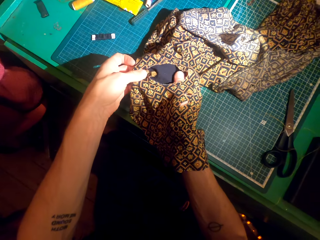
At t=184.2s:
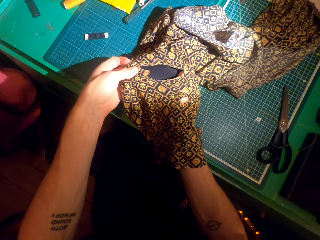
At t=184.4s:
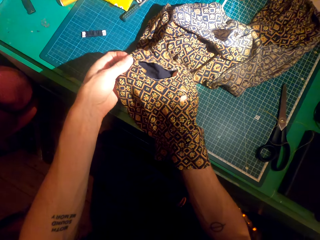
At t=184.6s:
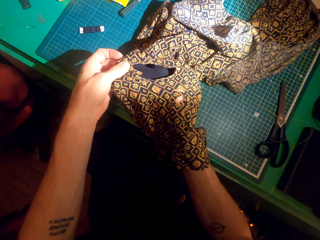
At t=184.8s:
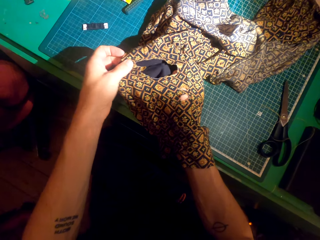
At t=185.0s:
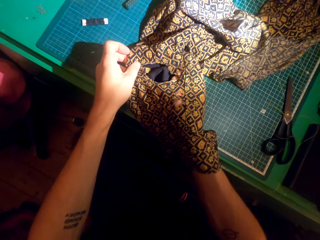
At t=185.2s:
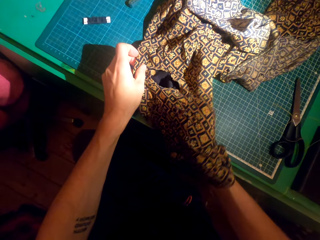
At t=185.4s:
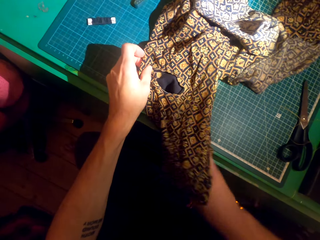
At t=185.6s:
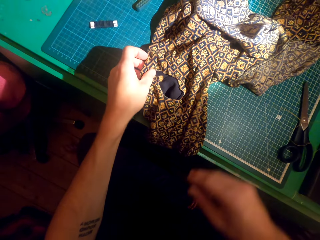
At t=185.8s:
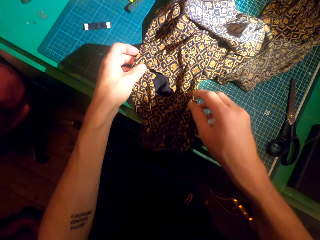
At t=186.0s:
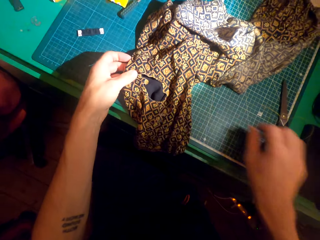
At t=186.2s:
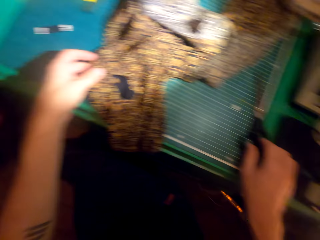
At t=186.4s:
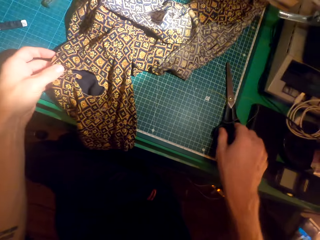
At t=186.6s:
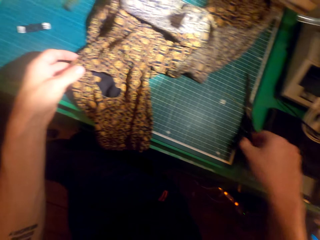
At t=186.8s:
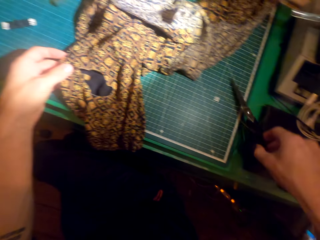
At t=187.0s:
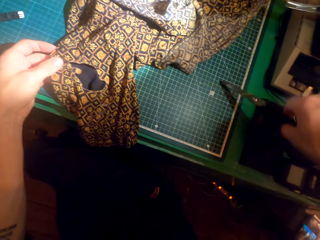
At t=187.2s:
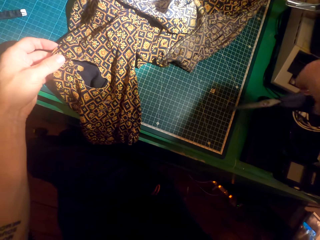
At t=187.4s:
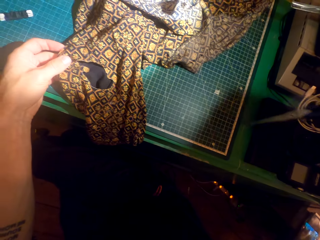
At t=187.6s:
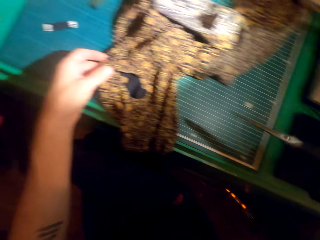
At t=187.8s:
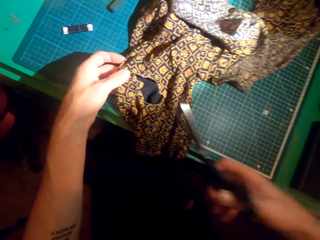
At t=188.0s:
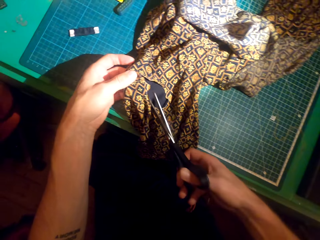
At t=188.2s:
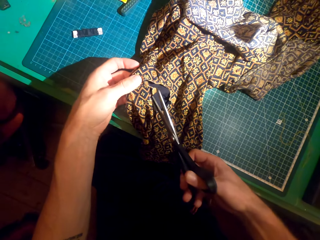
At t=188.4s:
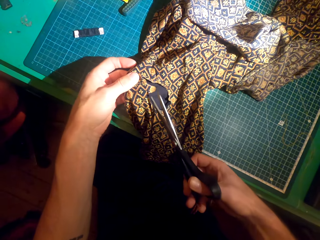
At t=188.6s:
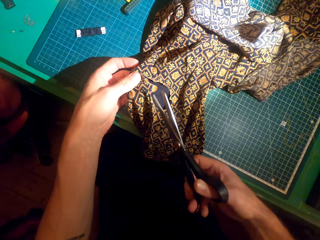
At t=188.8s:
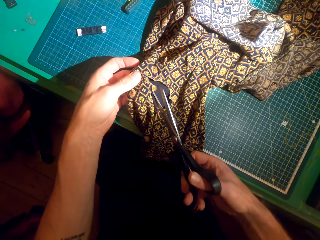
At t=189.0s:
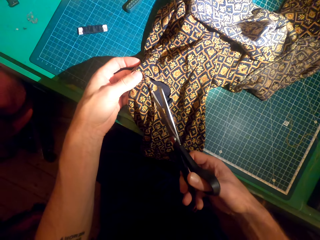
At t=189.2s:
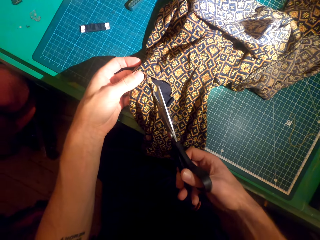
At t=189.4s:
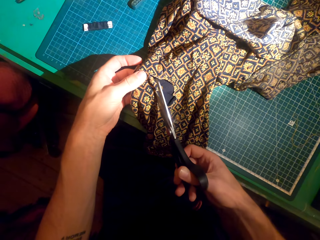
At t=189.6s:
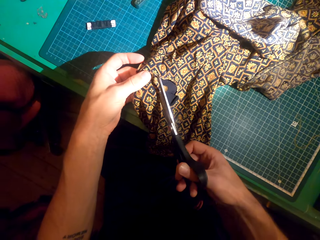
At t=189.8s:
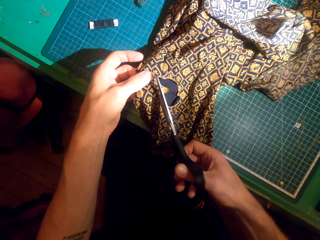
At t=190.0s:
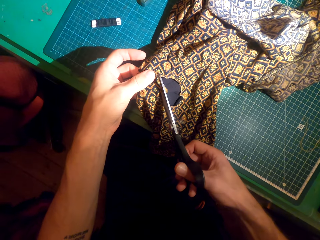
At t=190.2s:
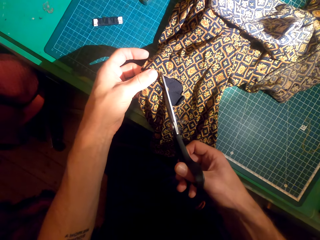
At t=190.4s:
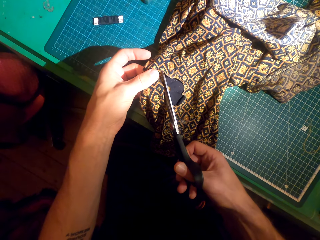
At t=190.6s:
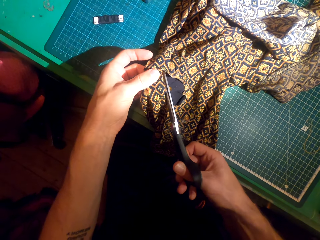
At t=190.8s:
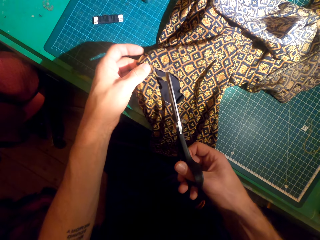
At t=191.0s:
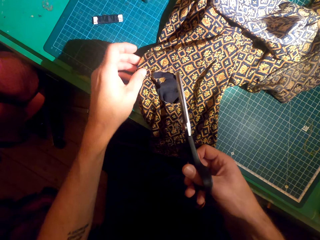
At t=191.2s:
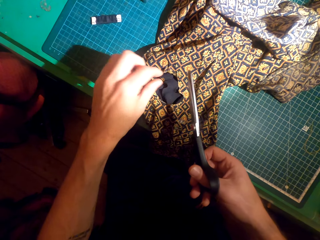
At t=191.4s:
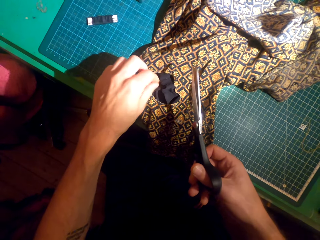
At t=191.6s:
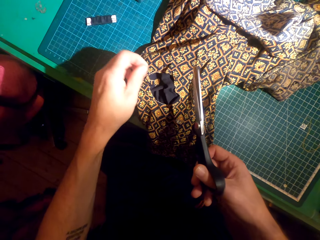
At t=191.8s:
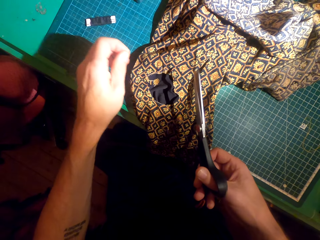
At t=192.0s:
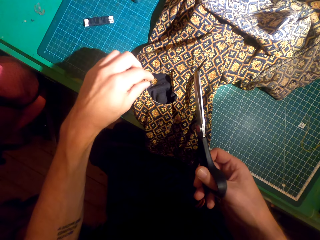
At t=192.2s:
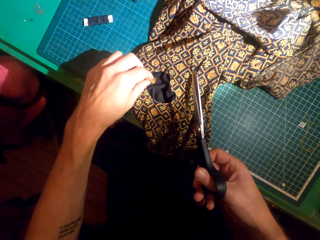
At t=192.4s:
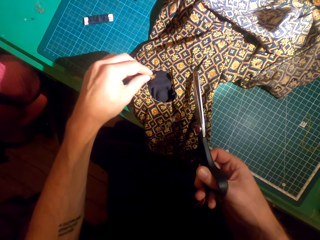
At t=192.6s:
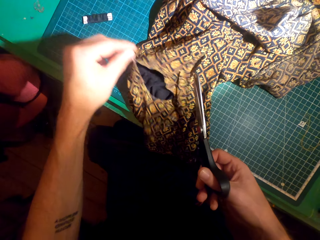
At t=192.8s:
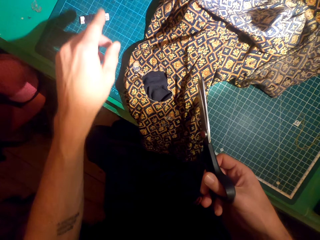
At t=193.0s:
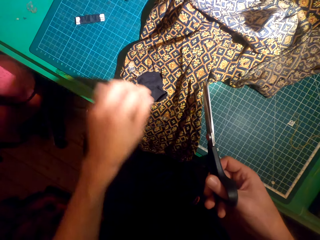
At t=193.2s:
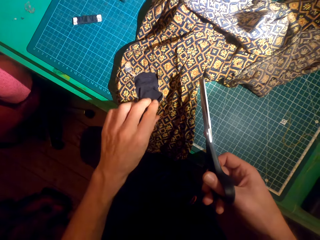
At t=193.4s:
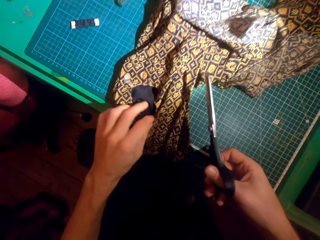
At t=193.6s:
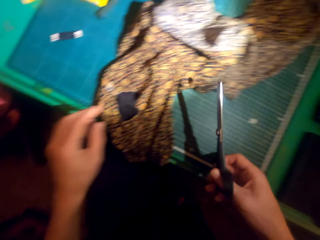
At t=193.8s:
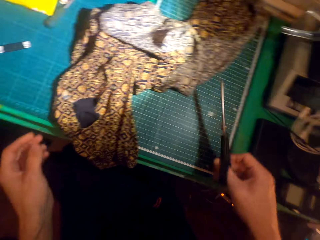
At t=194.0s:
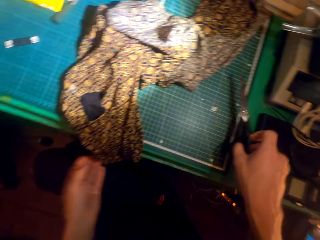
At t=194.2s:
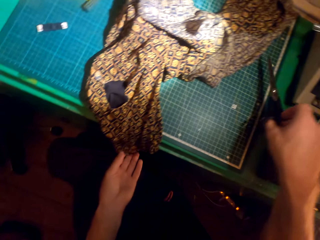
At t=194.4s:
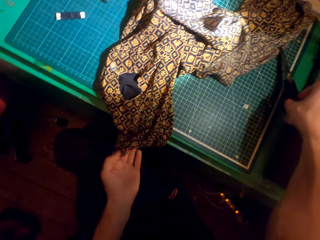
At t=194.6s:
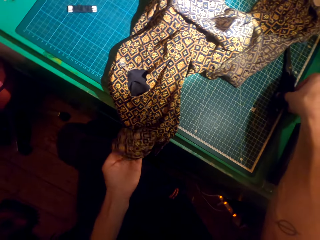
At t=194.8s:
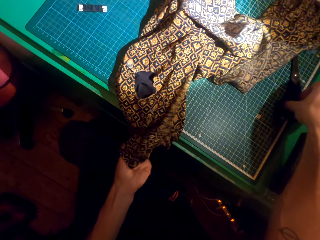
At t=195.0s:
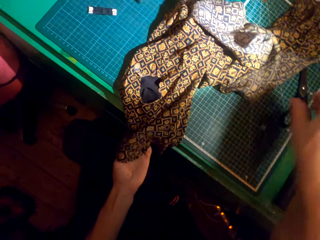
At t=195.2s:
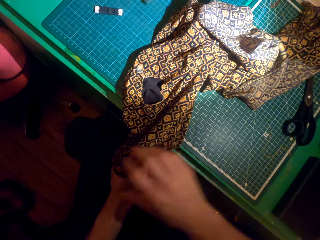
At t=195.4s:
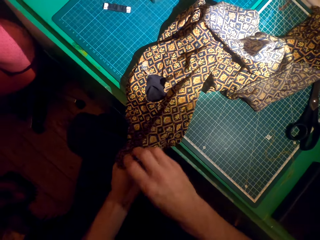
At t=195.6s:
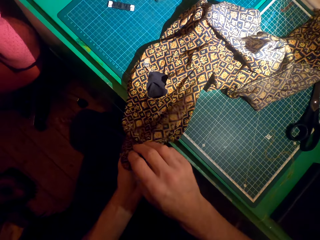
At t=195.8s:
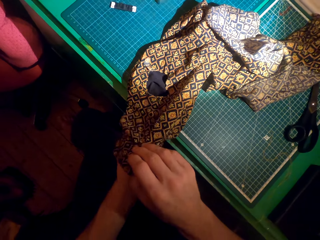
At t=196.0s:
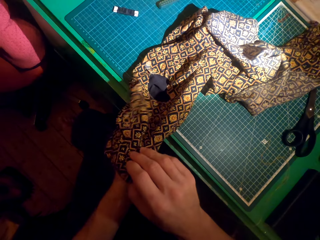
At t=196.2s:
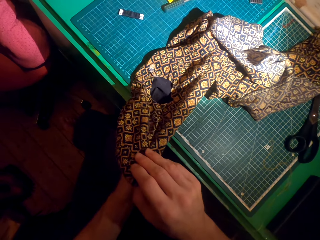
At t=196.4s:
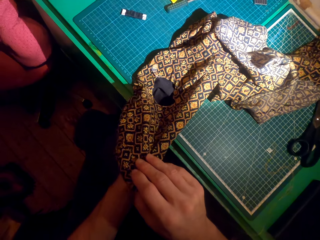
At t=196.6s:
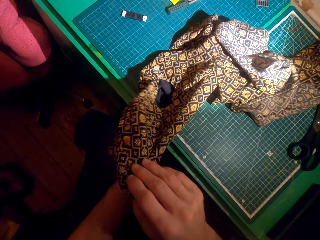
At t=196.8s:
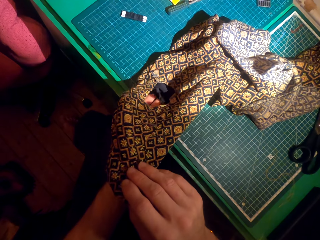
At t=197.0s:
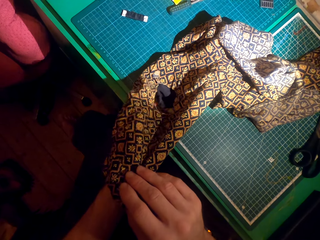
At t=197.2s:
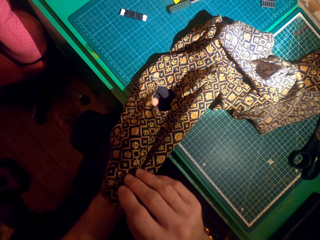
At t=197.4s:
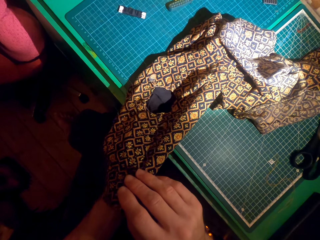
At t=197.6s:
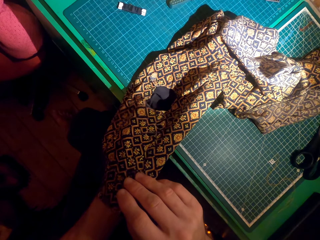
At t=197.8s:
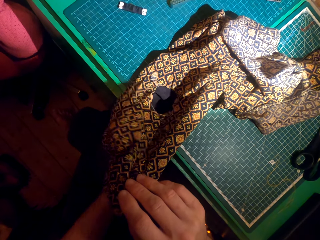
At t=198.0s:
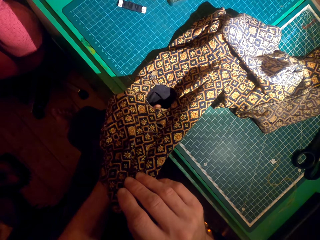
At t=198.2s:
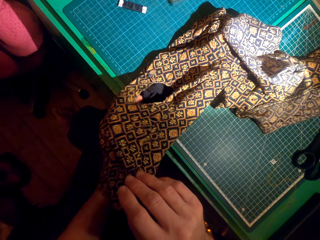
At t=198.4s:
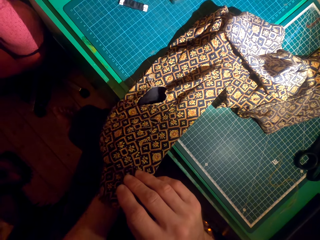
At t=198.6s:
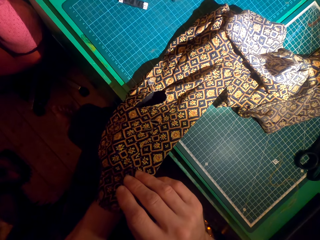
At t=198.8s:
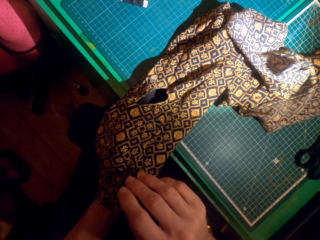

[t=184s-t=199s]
The camera wearer adjusts the patch. They pick up a pair of scissors with the right hand. They trim the material or cloth using the pair of scissors. They pick up the material with the left hand. They drop the material on the table. They swing the left hand. They touch the cloth with the left hand. They swing the right hand. They place the scissors on the table. They move the left hand in the cloth. They hold the cloth with the right hand. They move the left hand in the cloth.

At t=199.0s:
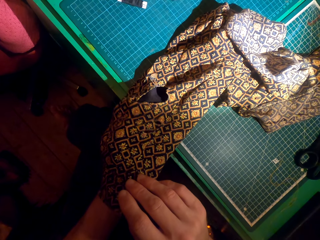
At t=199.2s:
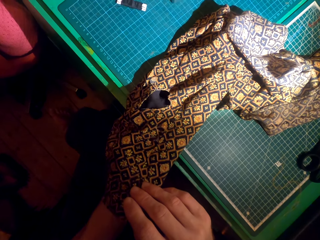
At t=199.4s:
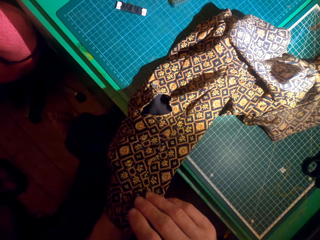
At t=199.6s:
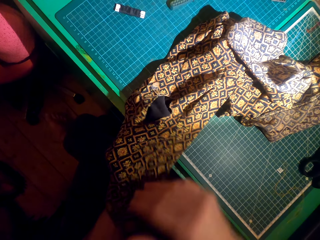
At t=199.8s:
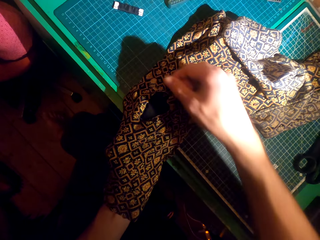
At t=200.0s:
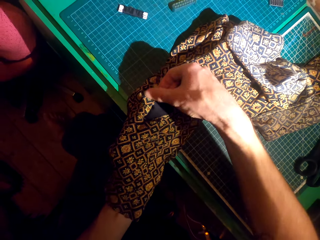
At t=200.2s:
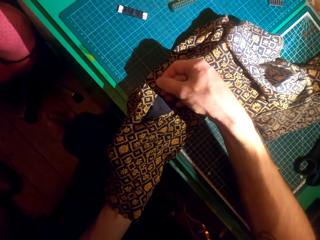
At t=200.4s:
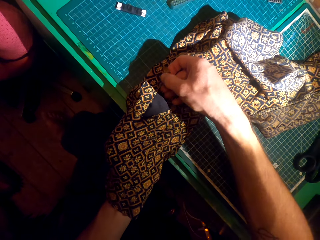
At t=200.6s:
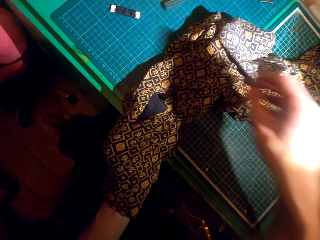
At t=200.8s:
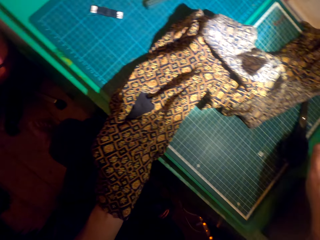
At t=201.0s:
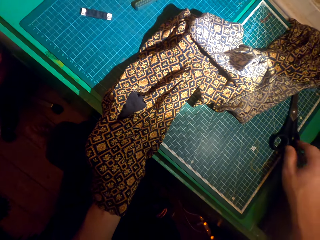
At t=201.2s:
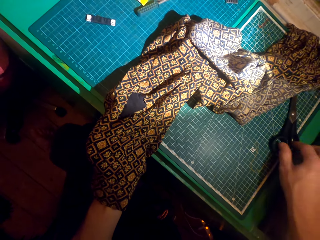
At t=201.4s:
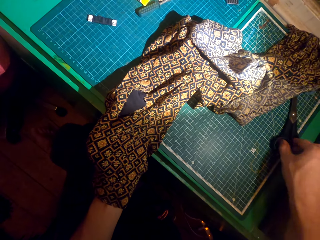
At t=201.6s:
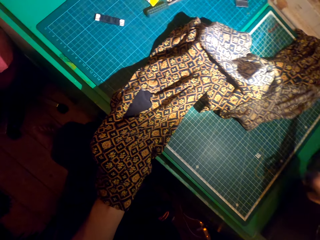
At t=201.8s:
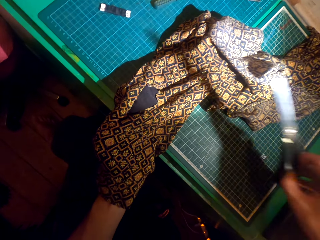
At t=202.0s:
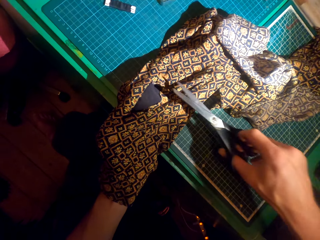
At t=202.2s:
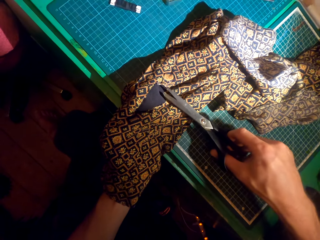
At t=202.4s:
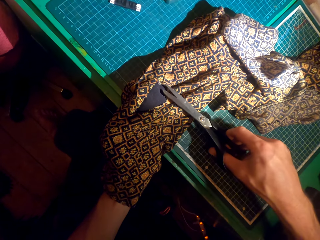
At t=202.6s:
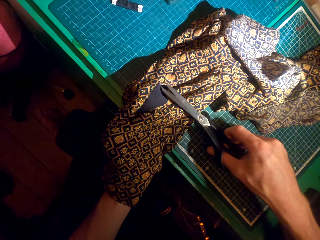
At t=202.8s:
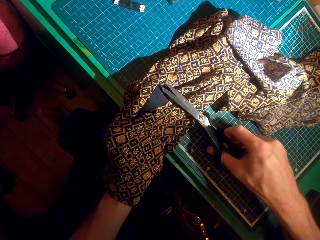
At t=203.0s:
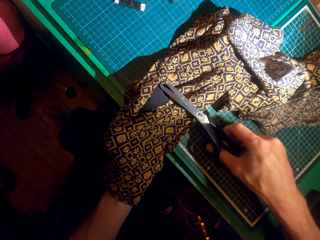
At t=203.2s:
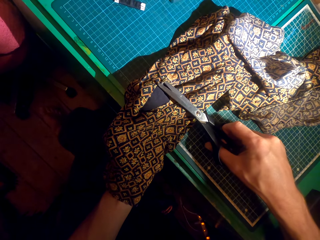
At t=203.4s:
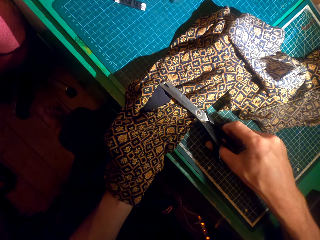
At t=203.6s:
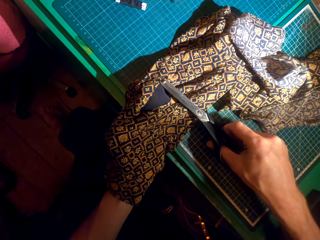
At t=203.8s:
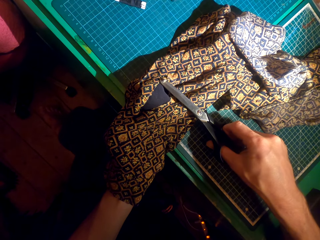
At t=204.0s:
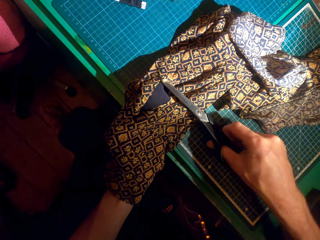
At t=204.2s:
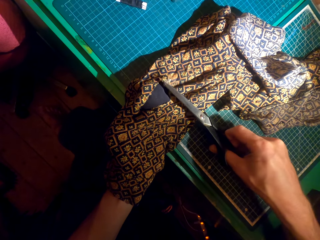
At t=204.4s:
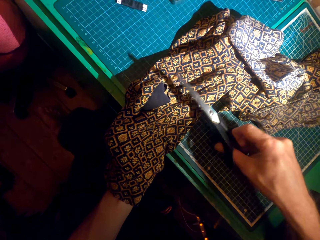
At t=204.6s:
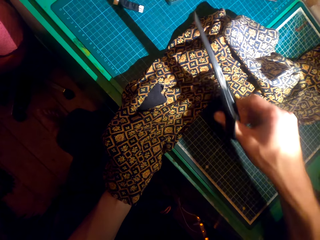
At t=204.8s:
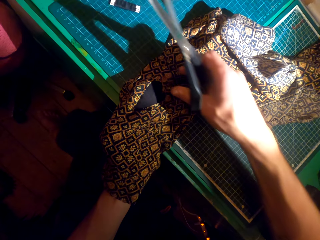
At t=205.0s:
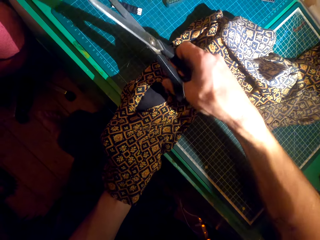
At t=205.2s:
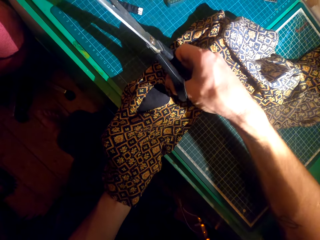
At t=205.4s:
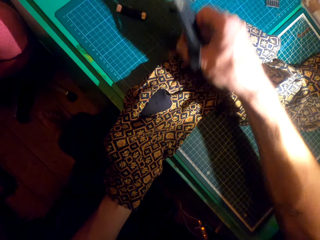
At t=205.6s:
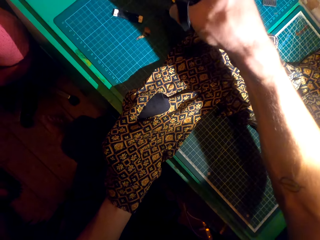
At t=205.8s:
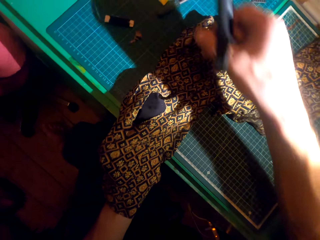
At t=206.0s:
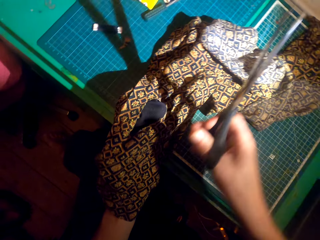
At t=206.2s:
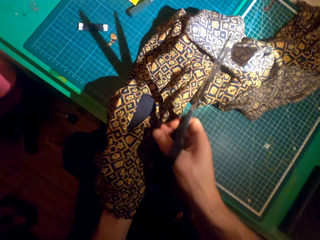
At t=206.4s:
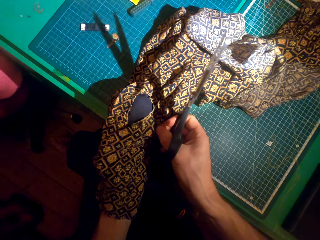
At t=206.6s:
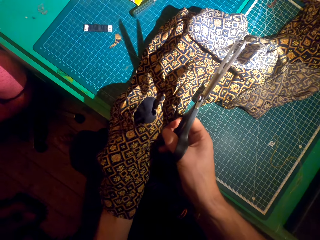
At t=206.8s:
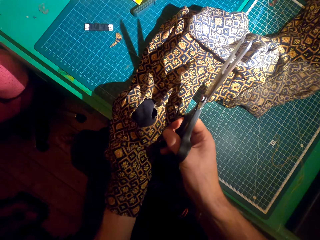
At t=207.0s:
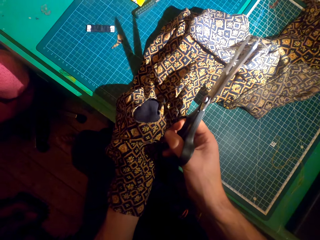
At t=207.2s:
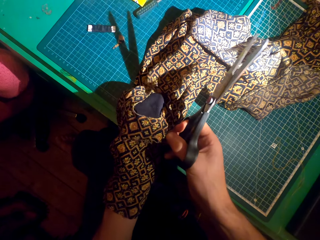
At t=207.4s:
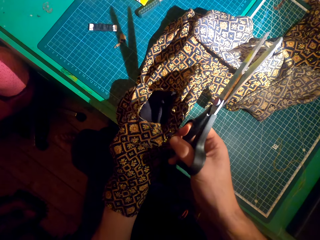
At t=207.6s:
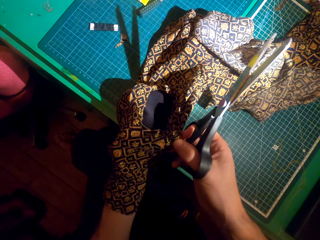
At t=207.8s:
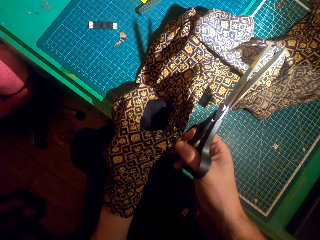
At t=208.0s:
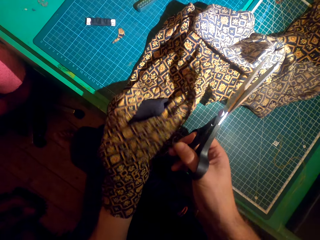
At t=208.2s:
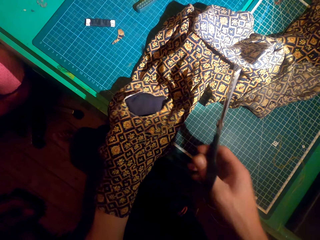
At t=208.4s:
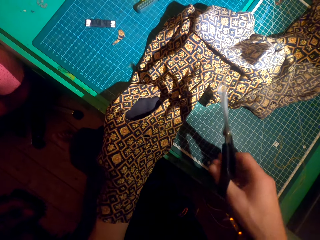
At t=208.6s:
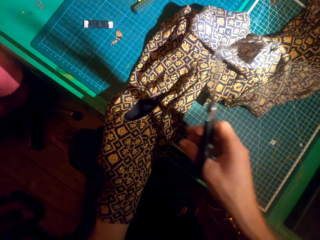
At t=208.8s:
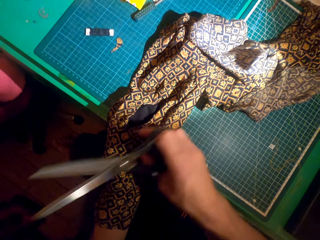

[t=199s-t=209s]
The camera wearer adjusts the patch. They pick a pair of scissors with the right hand. They trim the material using the pair of scissors. They pick the material with the right hand and drop the material on the table. They move the left hand in the cloth.
